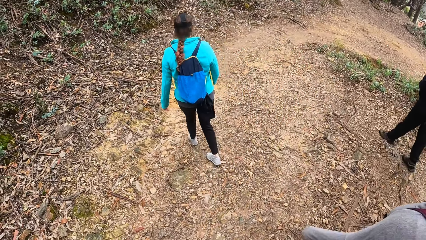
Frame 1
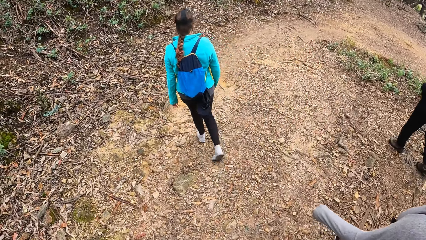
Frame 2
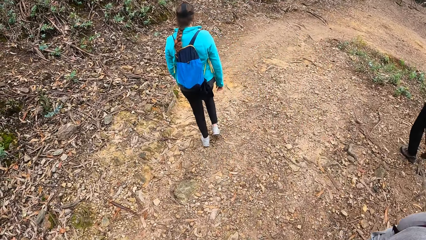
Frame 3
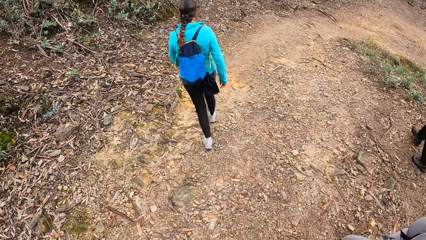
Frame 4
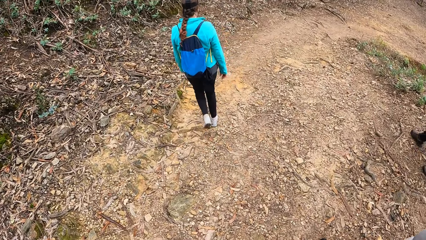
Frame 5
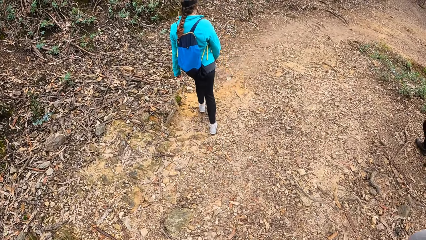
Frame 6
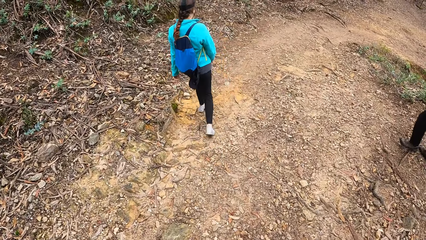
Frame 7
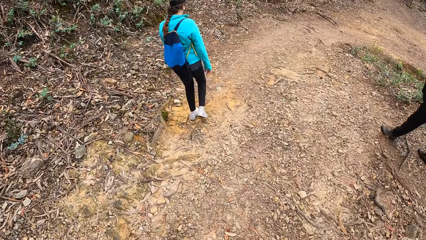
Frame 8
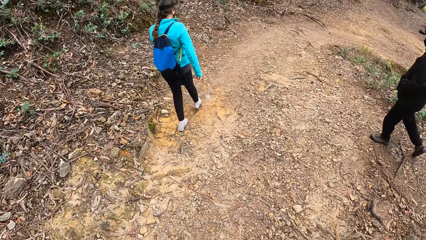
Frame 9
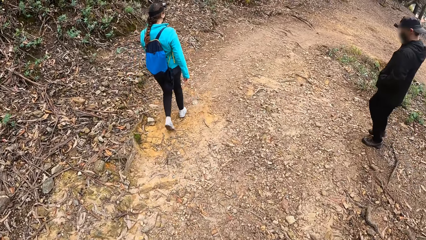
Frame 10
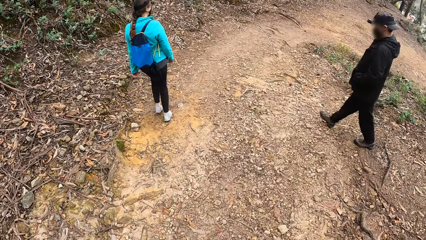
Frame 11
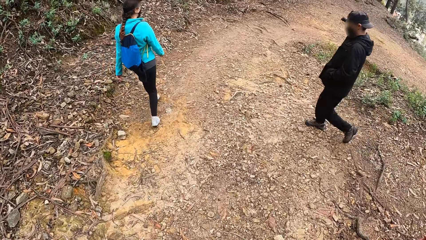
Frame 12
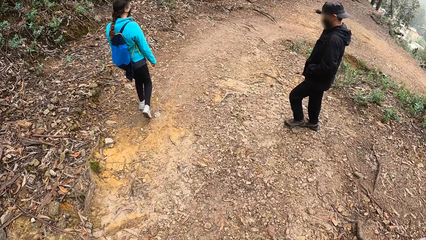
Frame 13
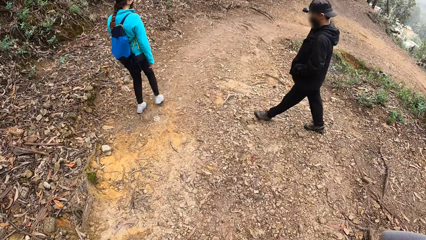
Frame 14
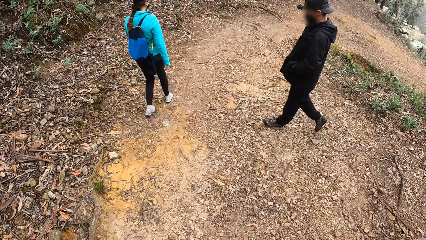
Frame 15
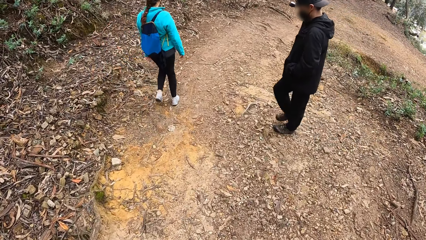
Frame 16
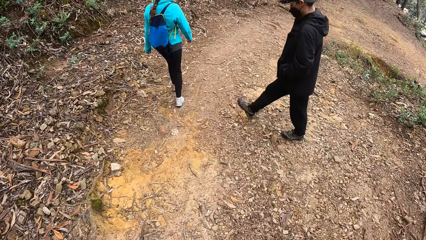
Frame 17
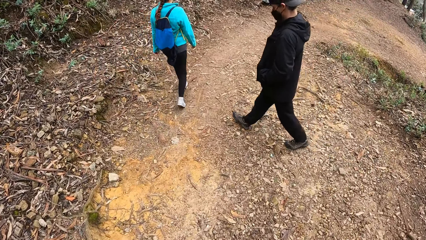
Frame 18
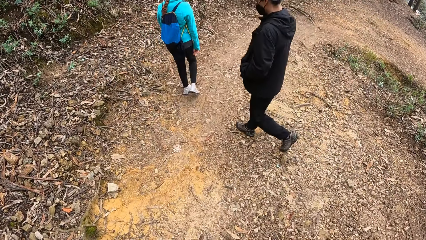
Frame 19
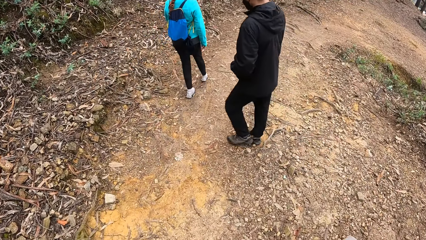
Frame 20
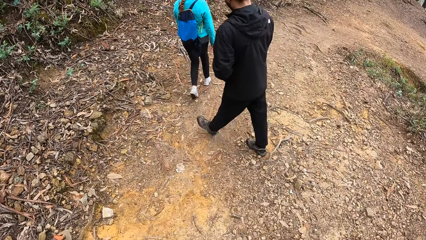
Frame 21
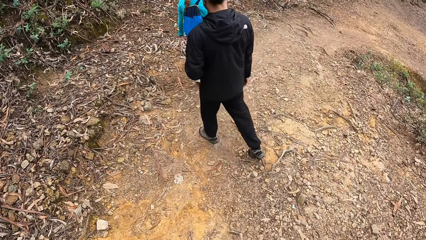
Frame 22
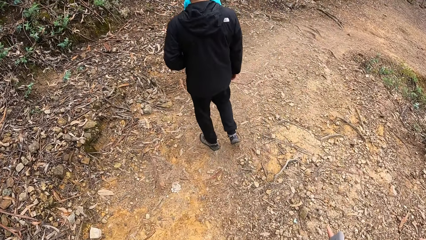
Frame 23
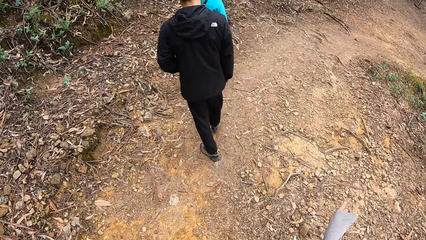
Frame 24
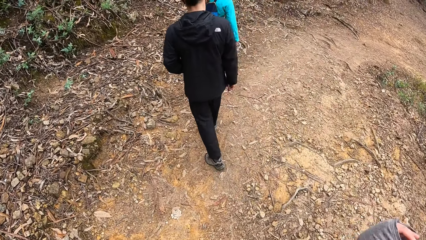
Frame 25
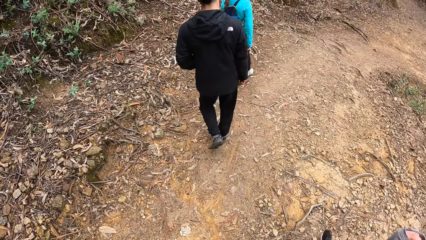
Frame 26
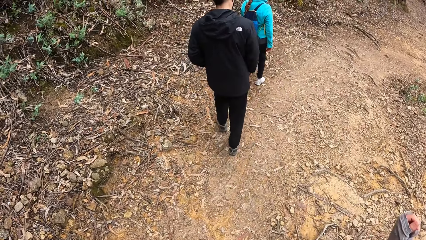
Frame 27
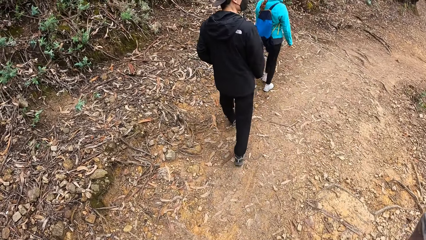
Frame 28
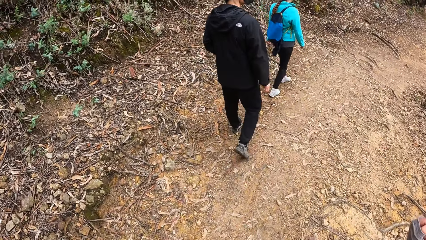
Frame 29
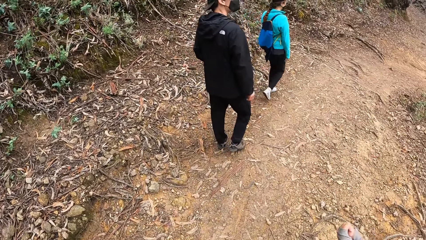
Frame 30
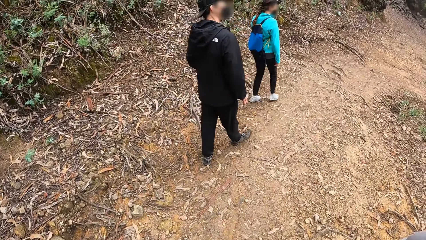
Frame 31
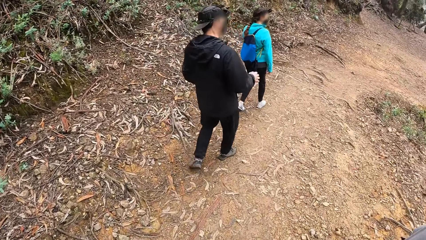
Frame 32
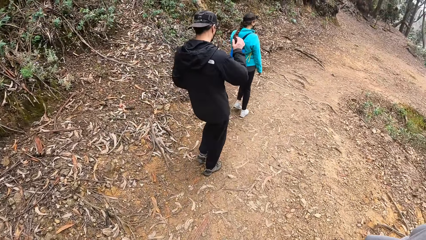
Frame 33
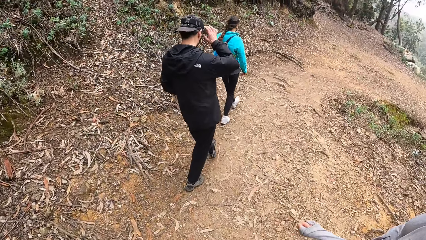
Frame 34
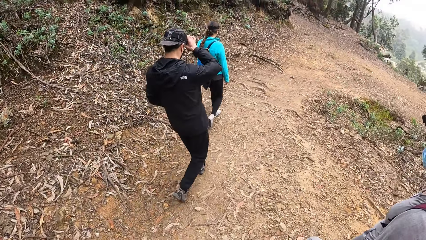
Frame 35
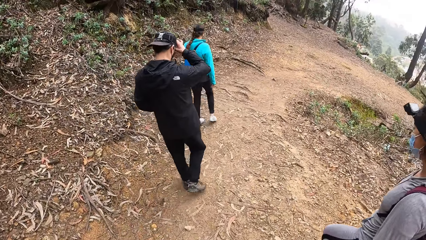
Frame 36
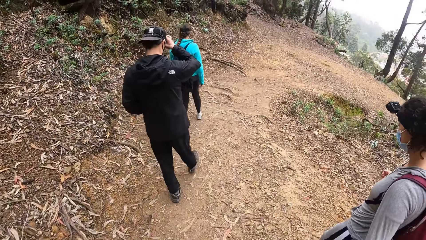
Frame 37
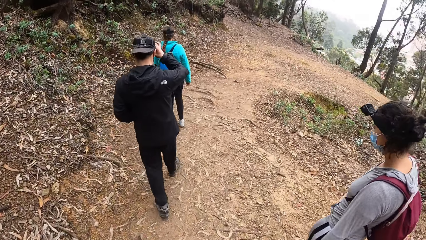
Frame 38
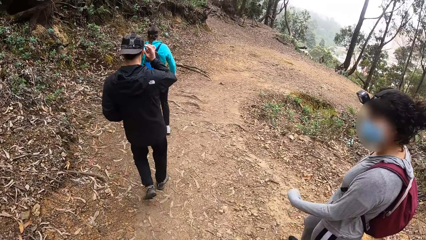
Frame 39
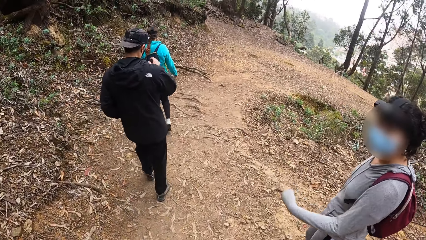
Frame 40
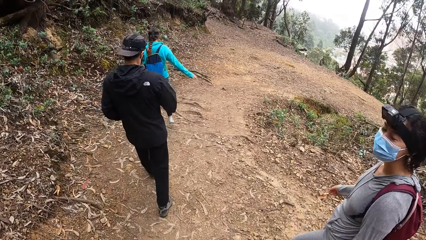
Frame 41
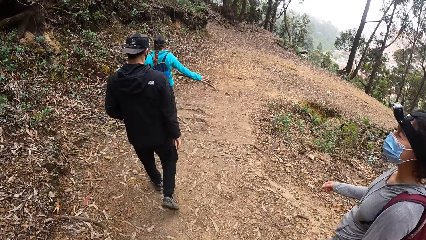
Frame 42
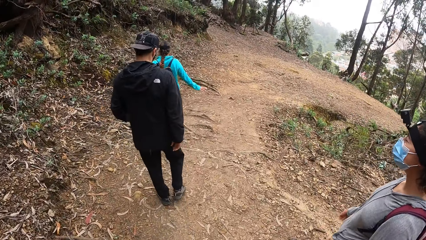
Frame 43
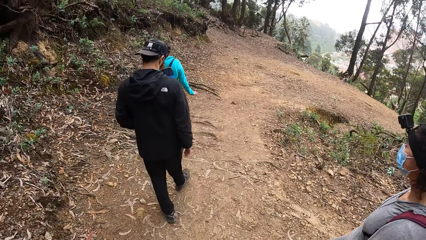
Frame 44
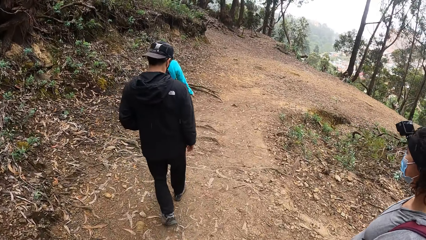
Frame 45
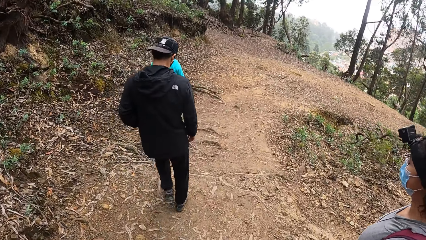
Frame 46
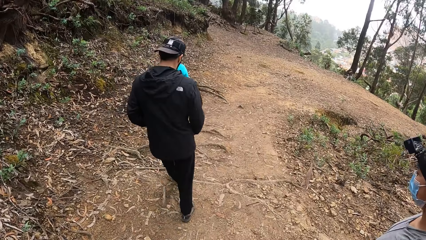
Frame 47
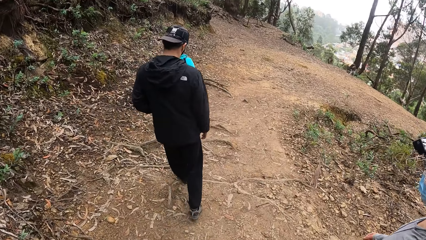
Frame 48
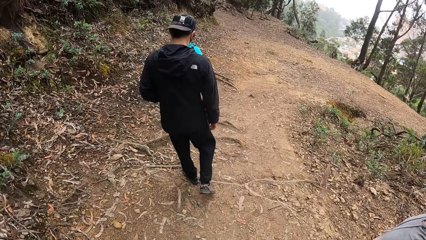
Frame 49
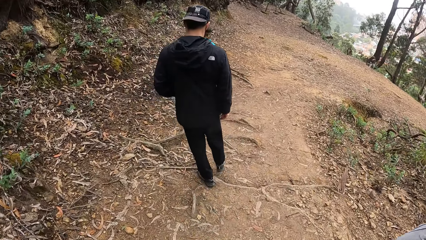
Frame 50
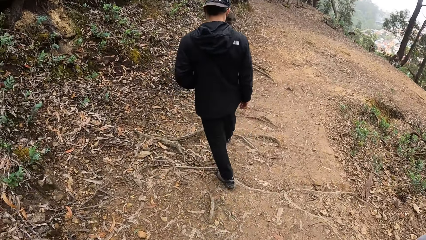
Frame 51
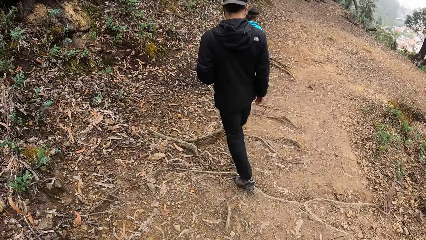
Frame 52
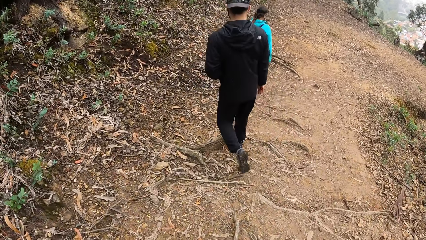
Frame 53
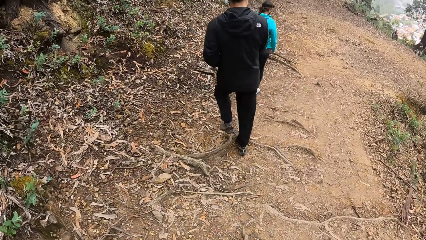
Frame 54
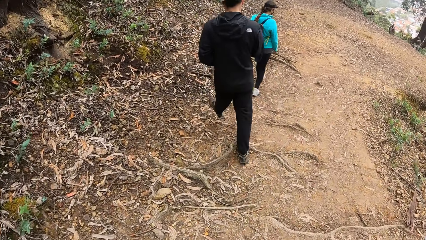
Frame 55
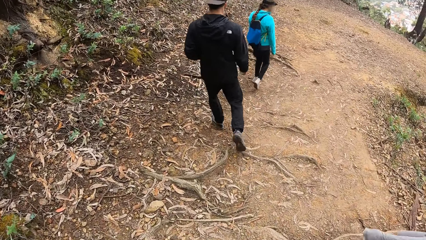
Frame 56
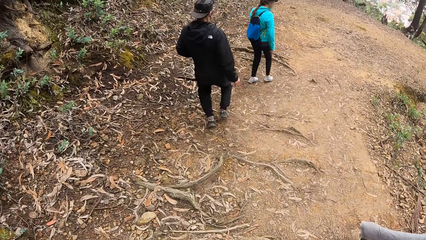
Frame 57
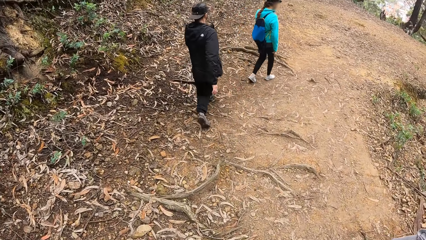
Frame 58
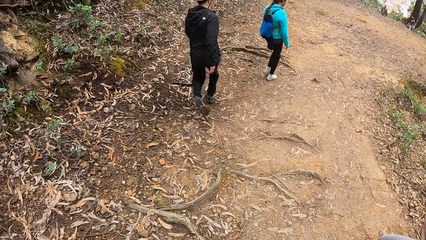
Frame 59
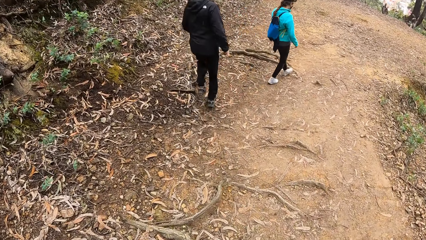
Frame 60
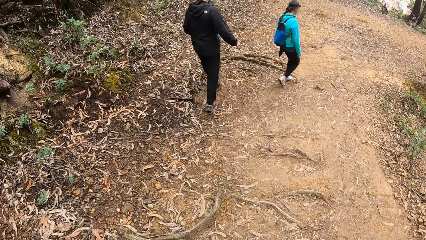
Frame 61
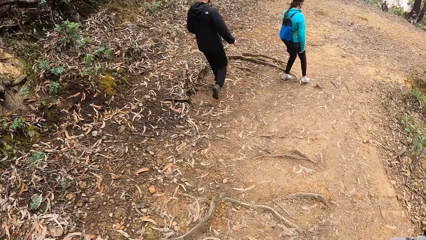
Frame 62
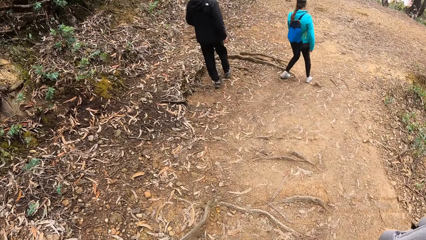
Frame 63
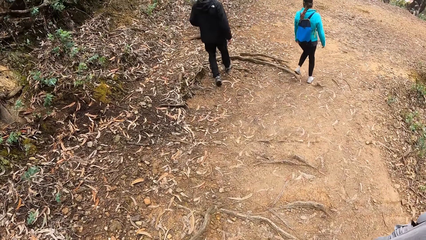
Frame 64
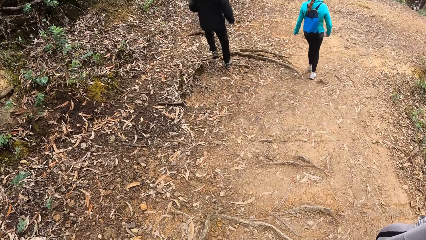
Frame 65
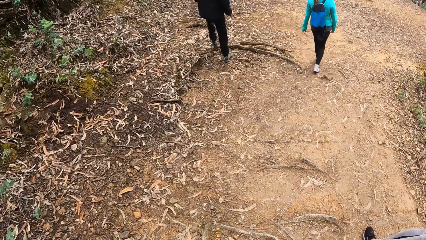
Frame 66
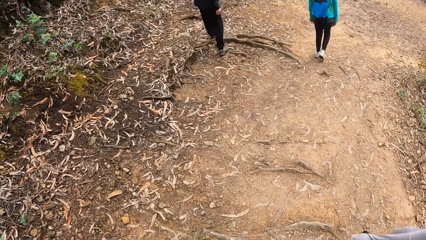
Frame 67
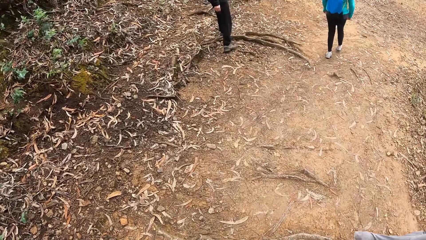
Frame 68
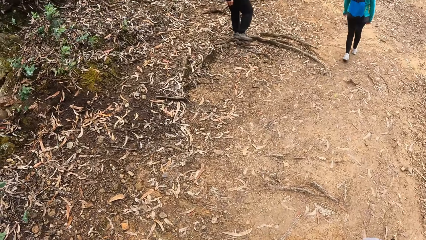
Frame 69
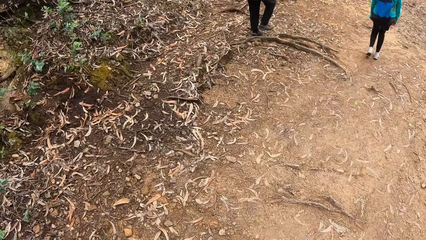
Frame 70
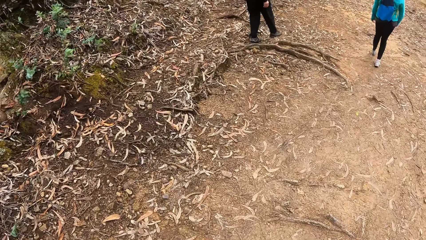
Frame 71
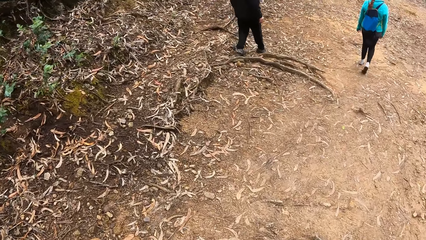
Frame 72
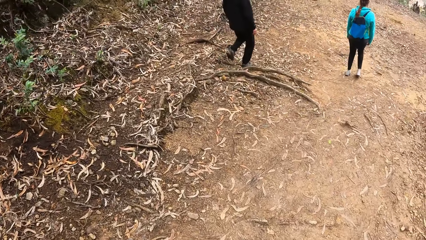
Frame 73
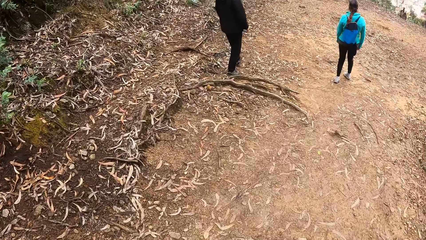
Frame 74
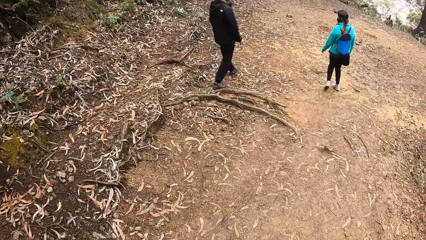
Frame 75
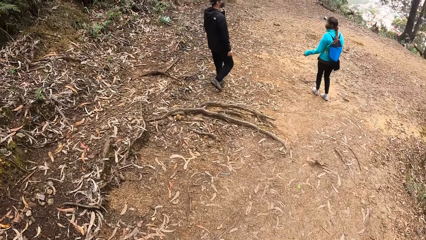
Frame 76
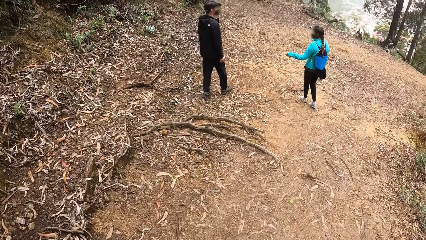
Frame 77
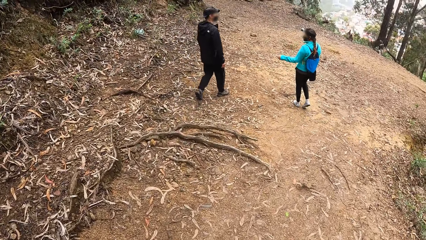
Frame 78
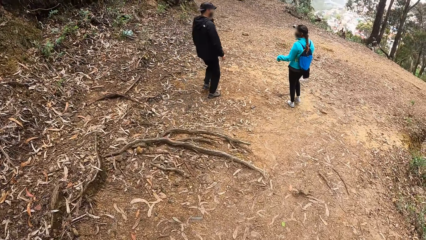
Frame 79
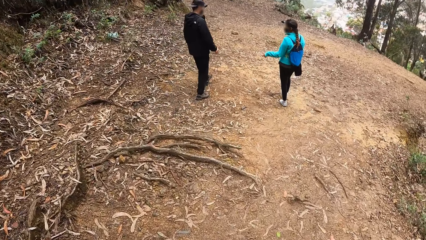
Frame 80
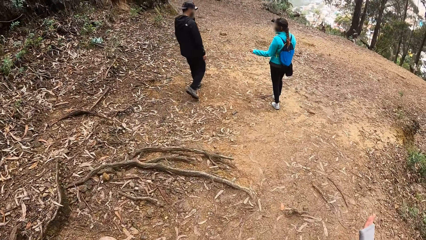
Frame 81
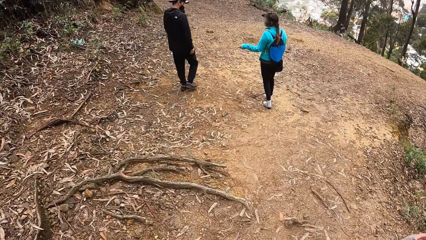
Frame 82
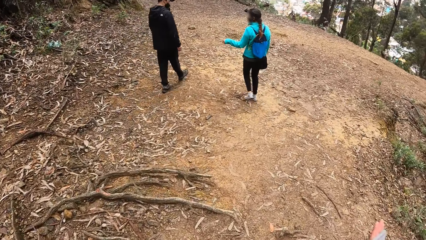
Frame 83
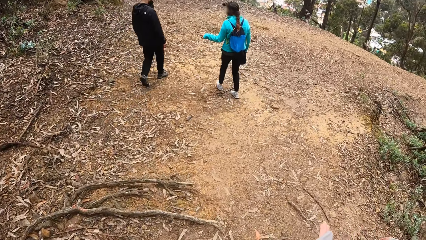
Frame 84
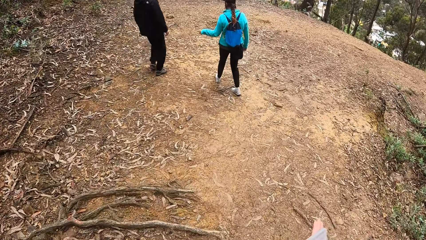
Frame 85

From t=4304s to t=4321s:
A female does hand movements. The camera wearer walks along the path. The female converses with the camera wearer. The camera wearer walks along the path.
